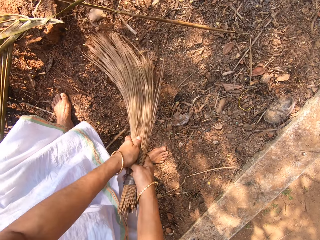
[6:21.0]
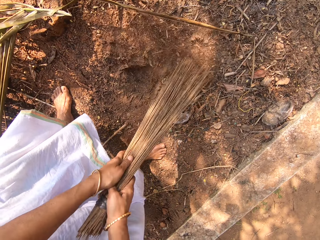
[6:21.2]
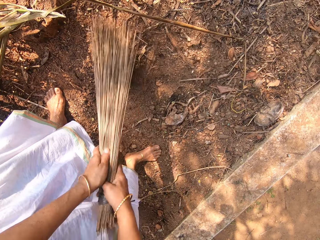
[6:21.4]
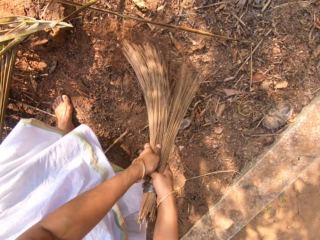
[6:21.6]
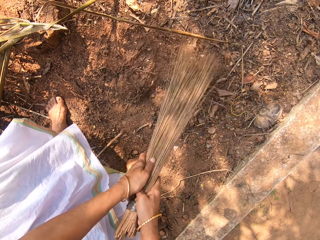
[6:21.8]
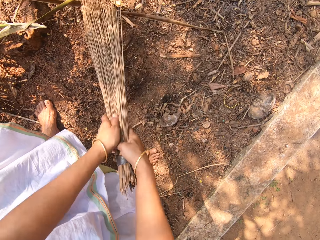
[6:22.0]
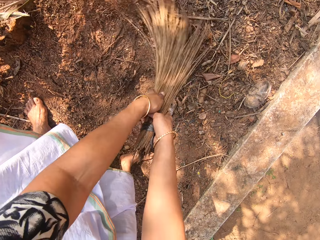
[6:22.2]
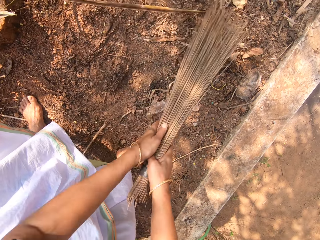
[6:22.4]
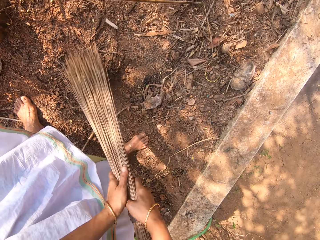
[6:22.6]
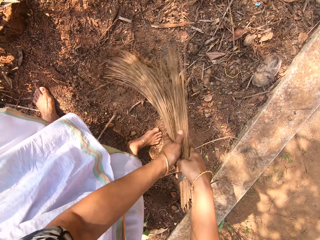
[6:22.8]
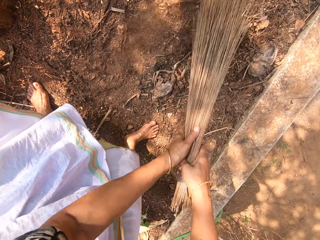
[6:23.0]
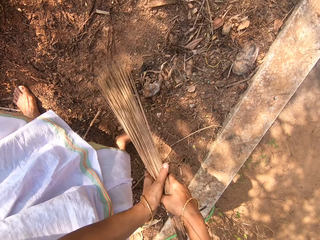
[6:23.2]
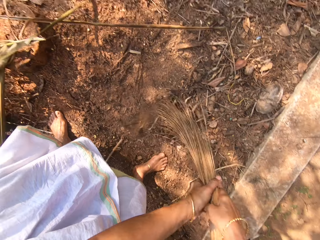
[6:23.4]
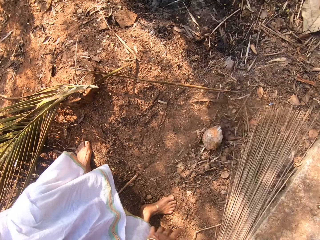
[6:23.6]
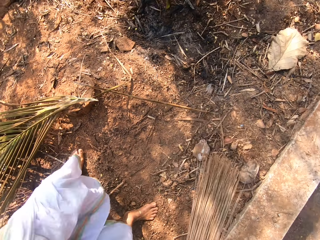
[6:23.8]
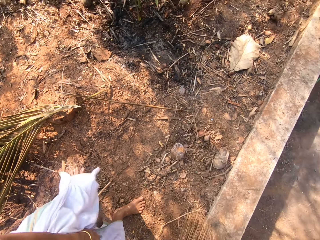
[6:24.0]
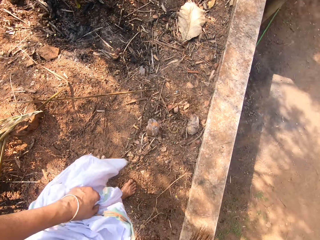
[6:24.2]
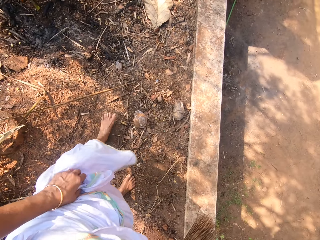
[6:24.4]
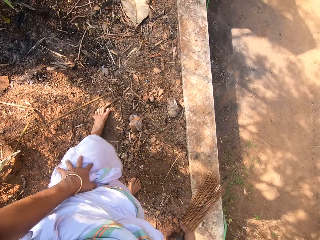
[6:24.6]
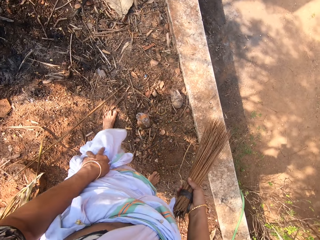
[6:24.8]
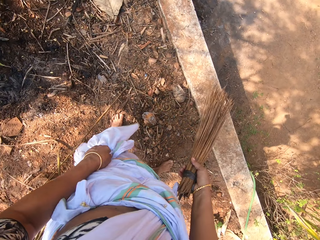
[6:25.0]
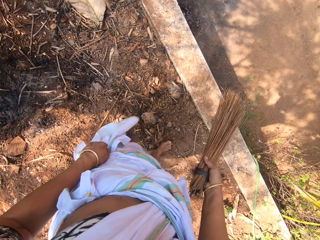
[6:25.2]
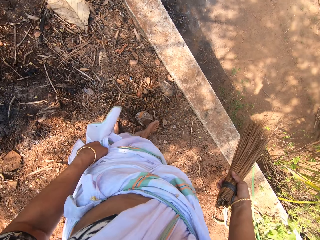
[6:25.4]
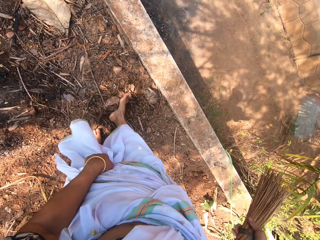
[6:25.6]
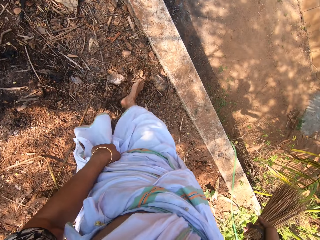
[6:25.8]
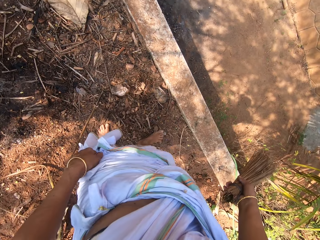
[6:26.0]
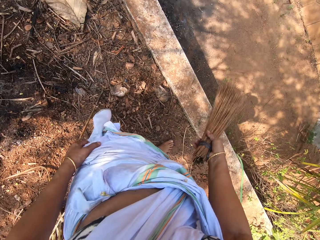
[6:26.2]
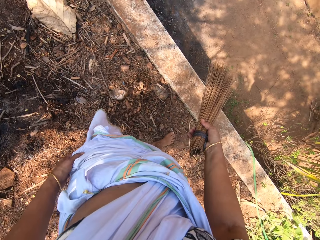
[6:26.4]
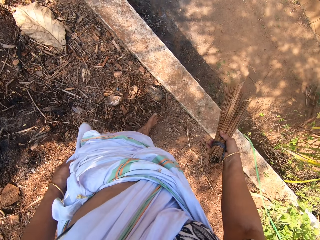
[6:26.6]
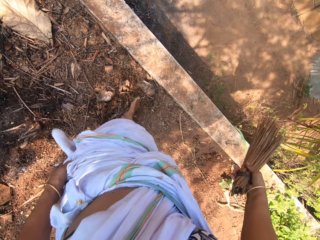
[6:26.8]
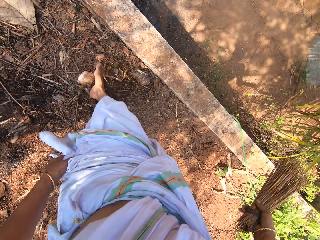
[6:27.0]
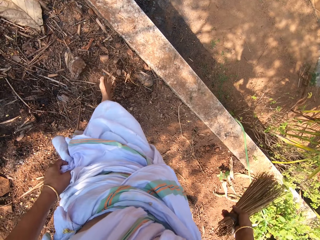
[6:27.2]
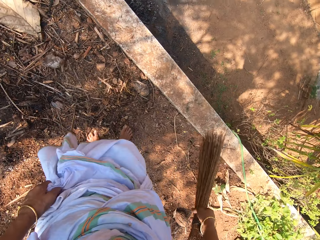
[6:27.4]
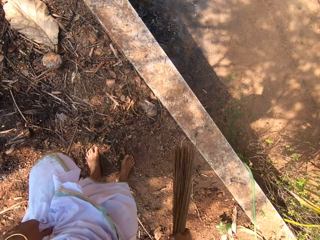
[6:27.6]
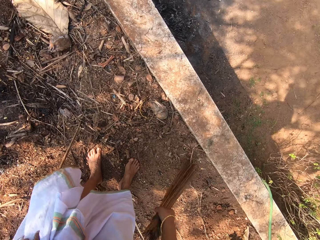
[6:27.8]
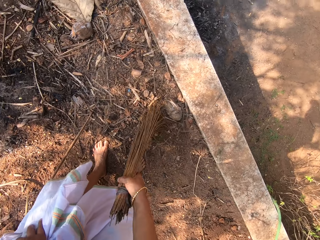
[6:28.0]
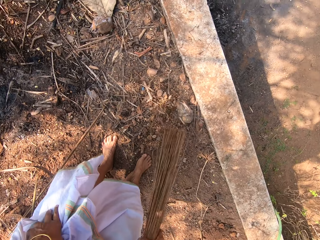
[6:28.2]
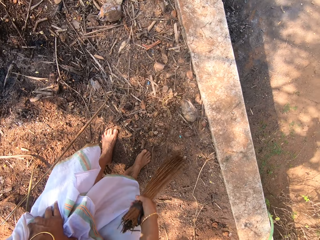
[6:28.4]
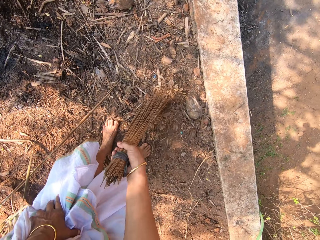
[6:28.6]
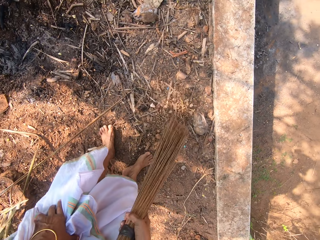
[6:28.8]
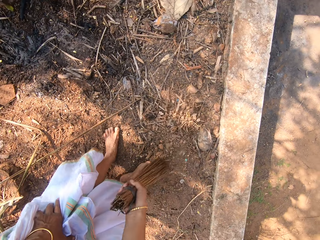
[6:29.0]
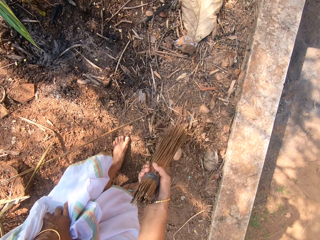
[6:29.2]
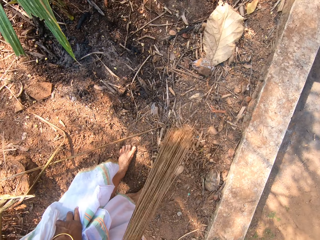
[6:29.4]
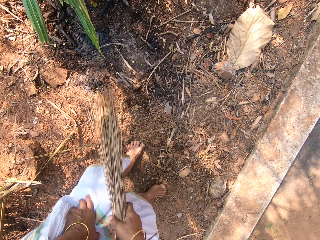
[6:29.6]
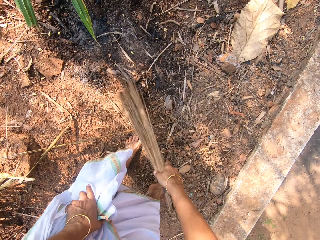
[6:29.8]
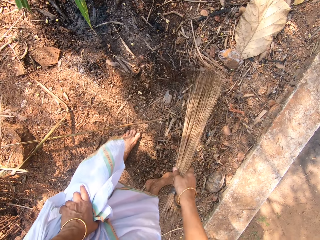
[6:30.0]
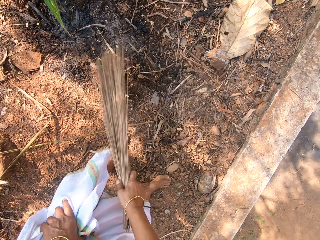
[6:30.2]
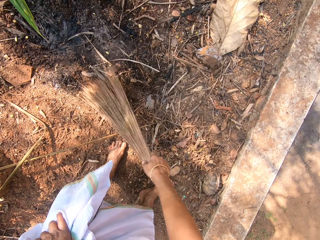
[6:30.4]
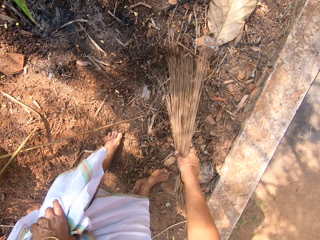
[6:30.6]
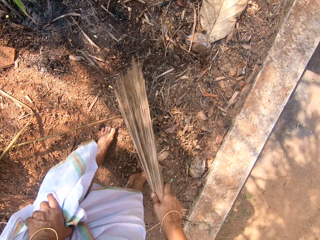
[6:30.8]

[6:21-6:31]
The camera wearer looks around the compound. She moves some dirt on the ground with her right leg. She sweeps the ground with the broom in her right hand.

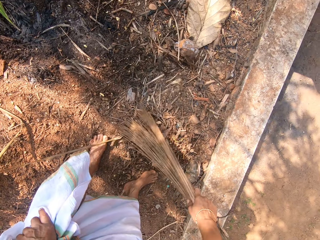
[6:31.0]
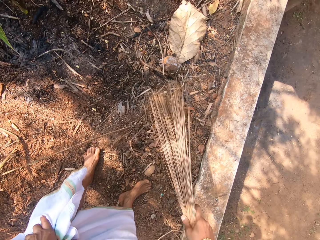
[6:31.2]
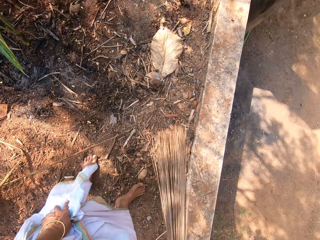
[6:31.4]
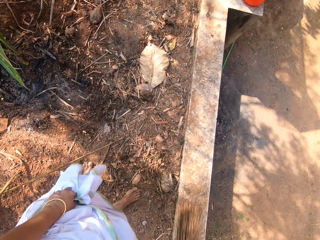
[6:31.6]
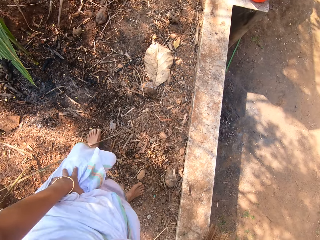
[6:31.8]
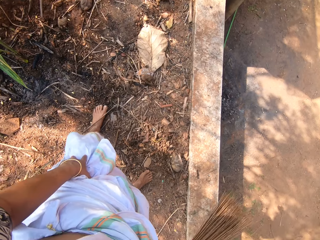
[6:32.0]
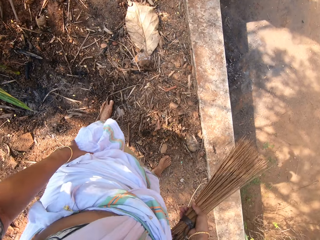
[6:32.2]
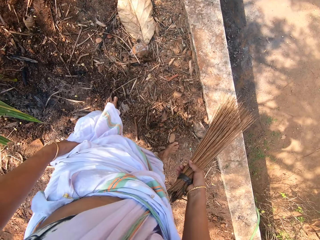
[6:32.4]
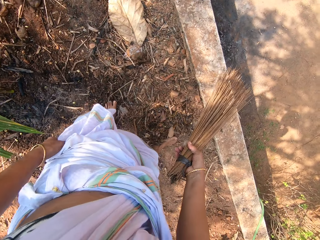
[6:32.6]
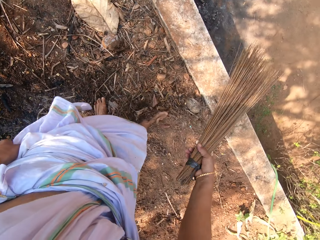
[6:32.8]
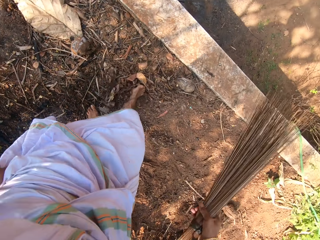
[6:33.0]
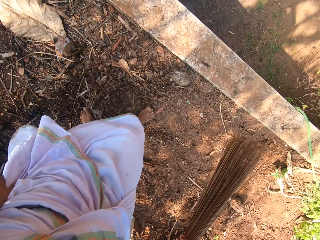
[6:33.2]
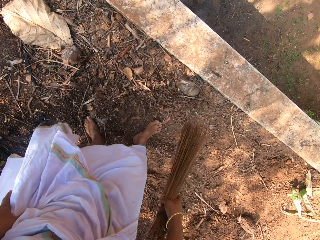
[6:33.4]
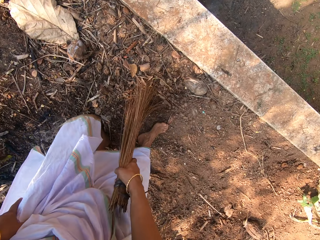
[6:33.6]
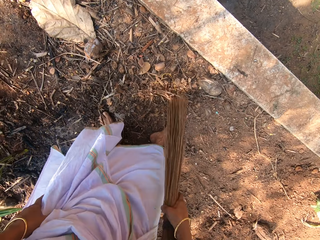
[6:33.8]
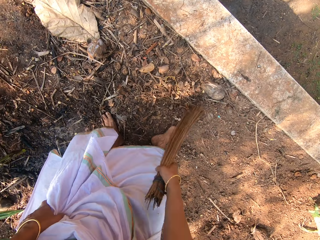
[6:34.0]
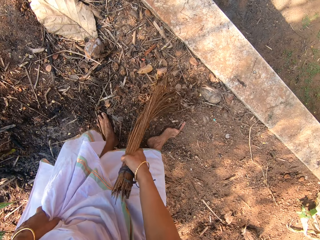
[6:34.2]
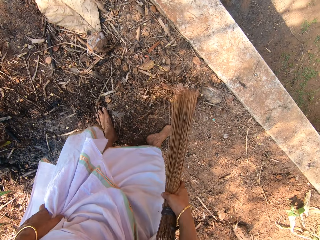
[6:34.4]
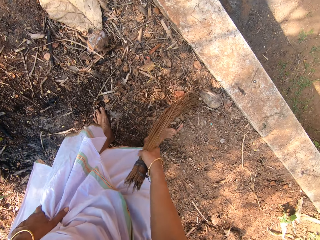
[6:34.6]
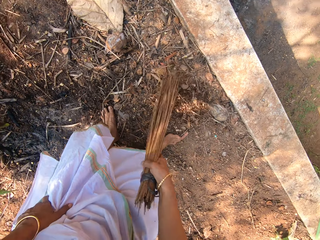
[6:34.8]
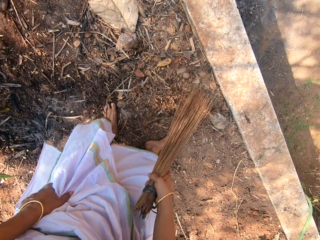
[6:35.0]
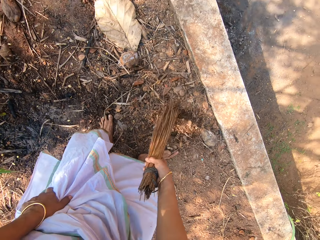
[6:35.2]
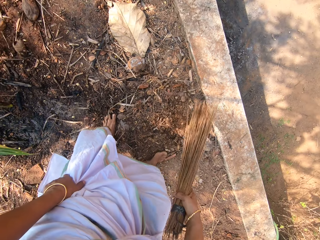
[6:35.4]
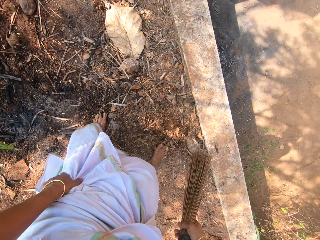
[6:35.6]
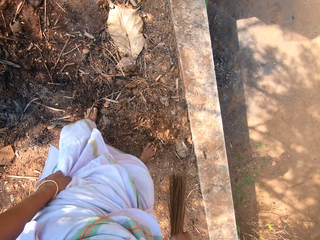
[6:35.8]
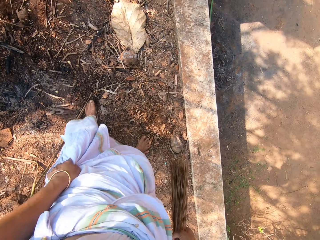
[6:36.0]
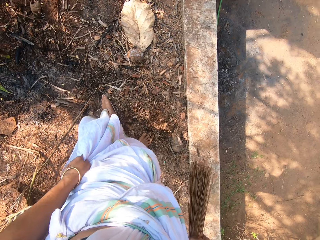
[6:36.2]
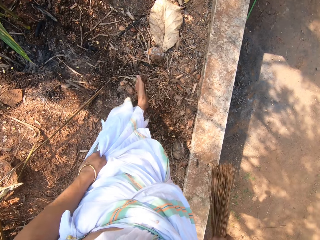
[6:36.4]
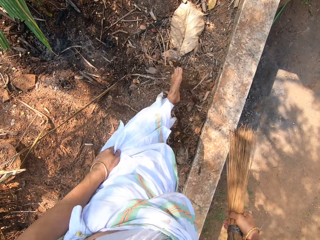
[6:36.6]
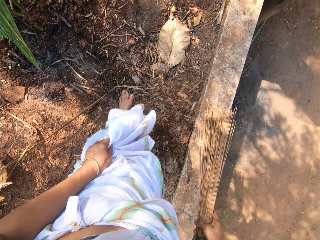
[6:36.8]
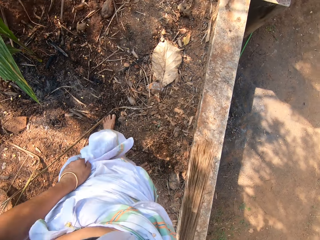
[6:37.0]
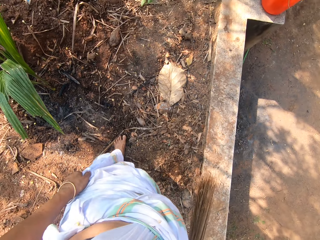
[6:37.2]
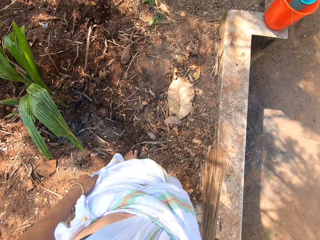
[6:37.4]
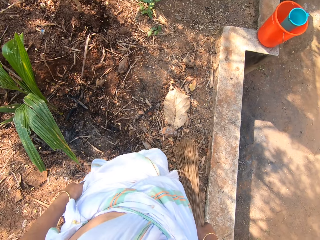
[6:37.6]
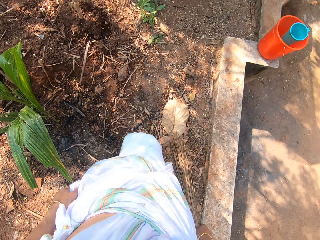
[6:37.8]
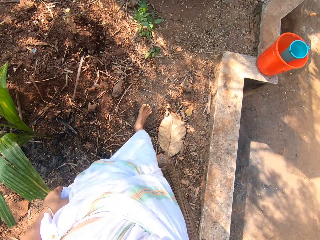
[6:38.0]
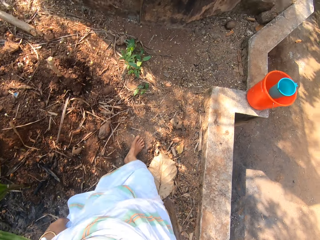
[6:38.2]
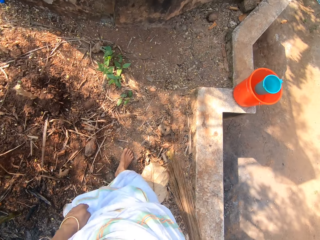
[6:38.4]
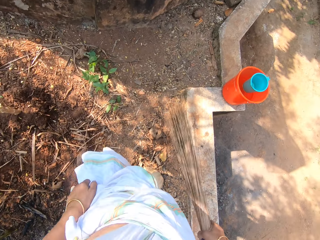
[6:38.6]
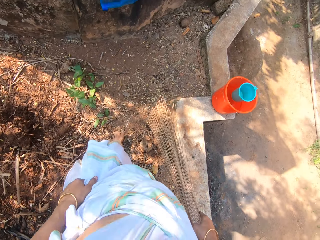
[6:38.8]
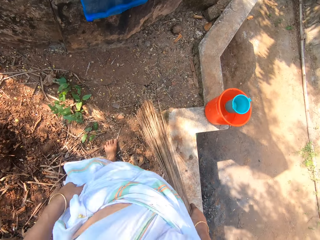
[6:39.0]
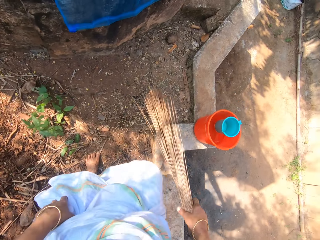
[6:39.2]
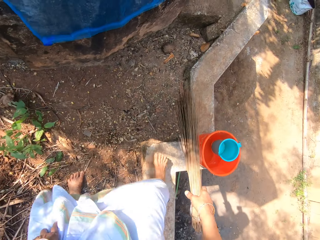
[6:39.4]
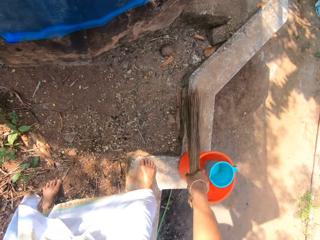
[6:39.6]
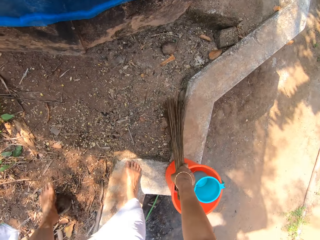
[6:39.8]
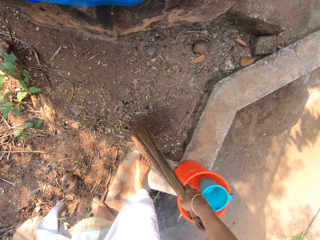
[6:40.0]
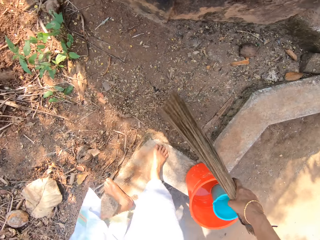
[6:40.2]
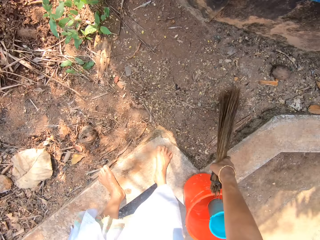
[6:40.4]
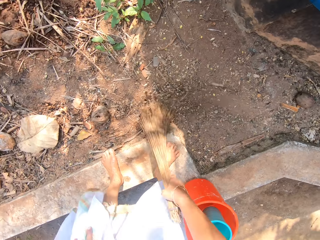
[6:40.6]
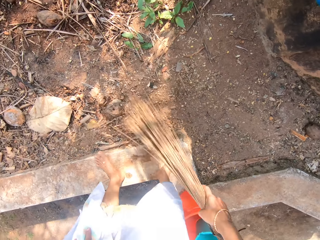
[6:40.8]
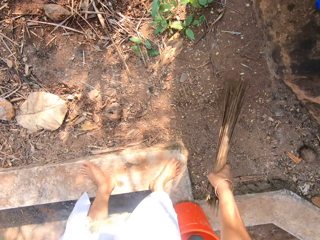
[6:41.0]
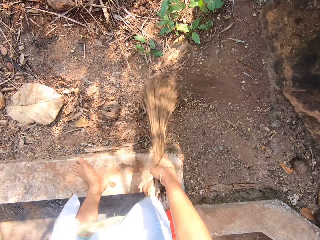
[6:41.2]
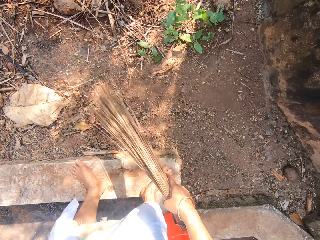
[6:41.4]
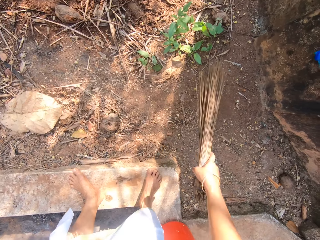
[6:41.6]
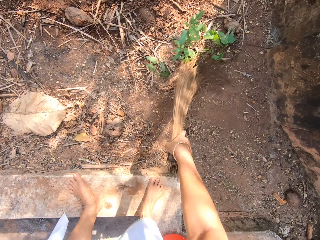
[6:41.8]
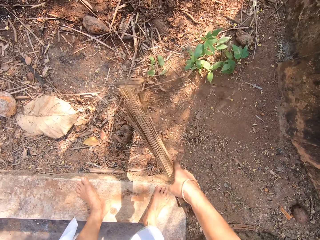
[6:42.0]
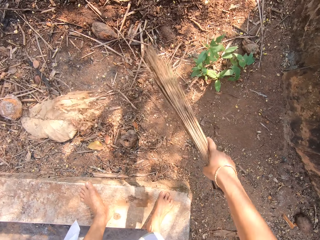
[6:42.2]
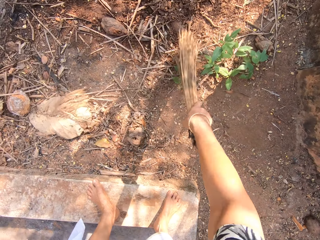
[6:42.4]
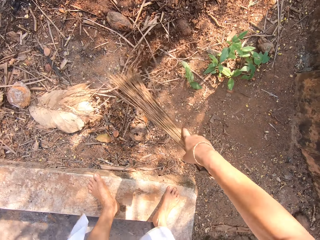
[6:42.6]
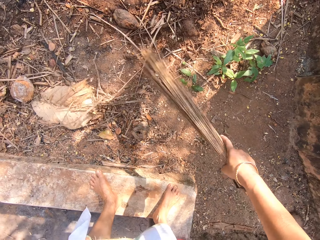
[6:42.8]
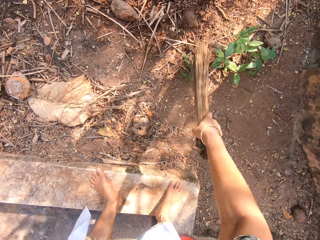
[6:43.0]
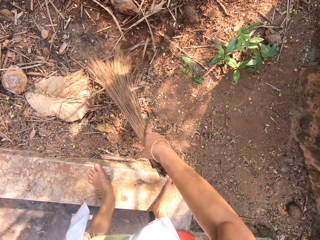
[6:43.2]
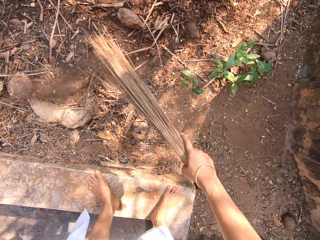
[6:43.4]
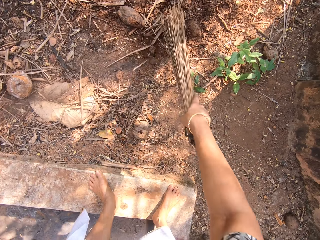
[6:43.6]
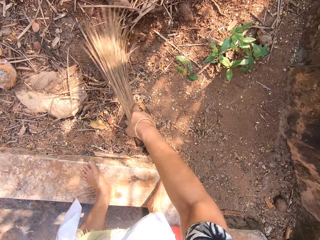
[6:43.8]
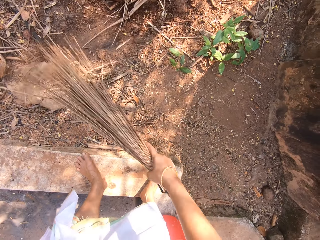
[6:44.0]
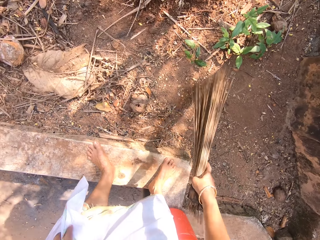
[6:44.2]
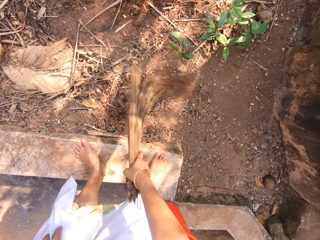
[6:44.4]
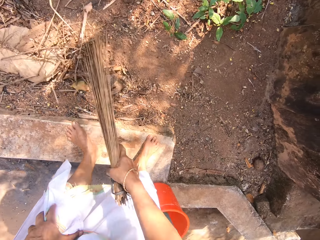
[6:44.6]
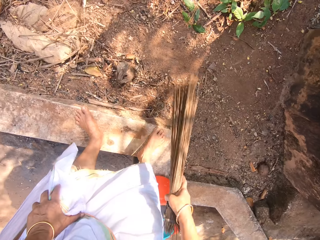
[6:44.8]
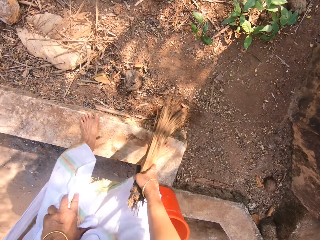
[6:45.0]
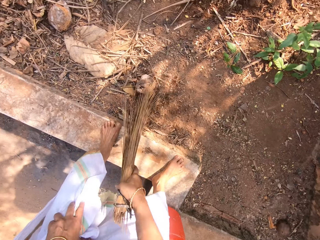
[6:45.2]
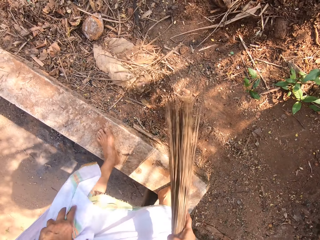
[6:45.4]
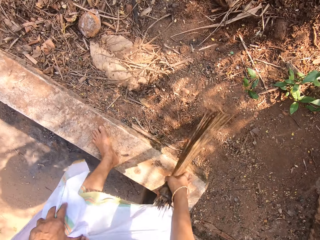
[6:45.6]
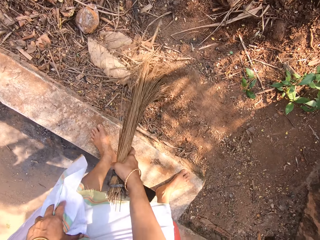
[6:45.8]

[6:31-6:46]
The camera wearer moves some dirt on the ground with her right leg. She sweeps the ground with the broom in her right hand. She looks around the compound. She moves some dirt on the ground with her left leg. She walks across the compound. She sweeps the ground with the broom in her right hand.
